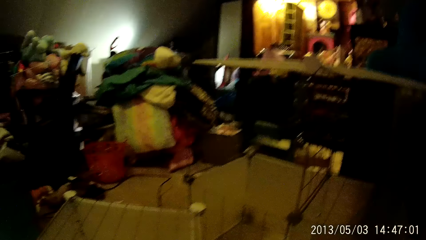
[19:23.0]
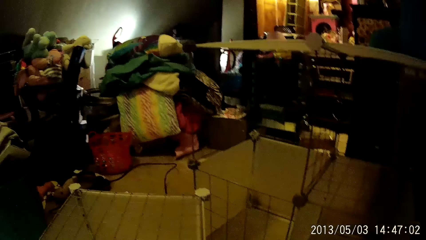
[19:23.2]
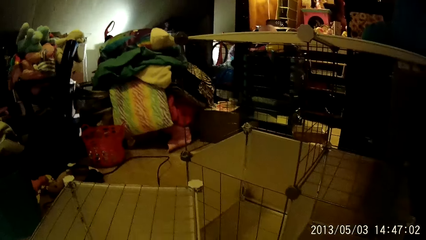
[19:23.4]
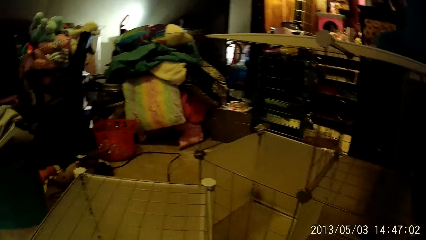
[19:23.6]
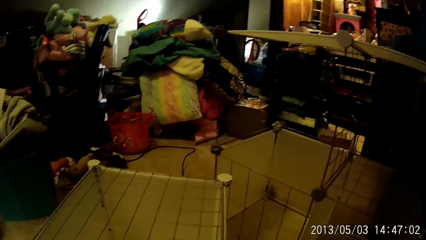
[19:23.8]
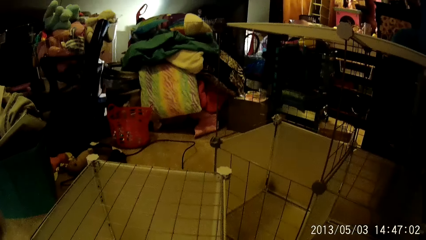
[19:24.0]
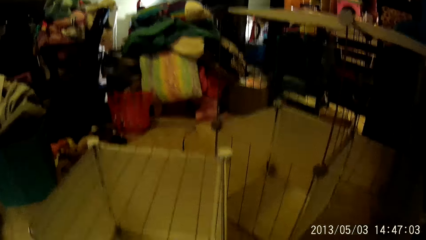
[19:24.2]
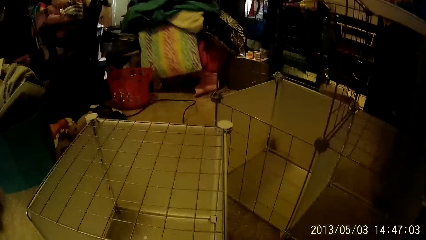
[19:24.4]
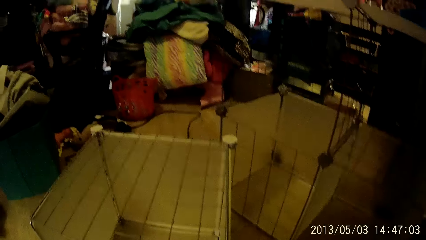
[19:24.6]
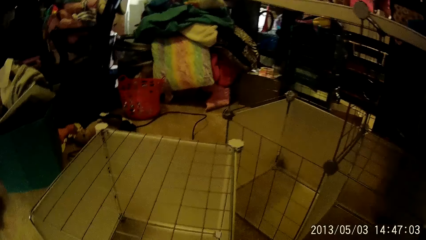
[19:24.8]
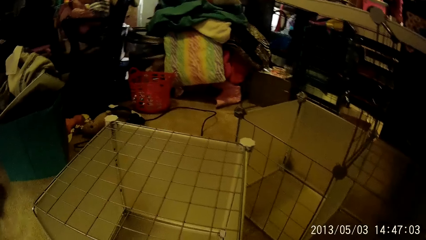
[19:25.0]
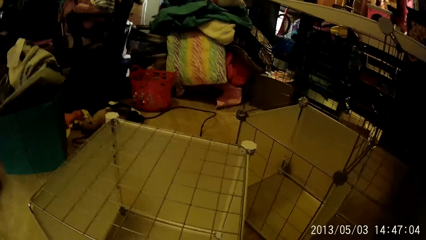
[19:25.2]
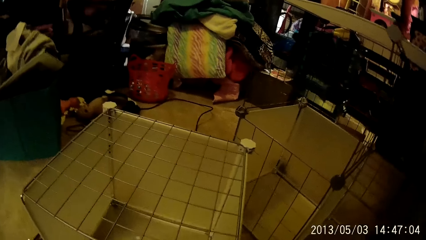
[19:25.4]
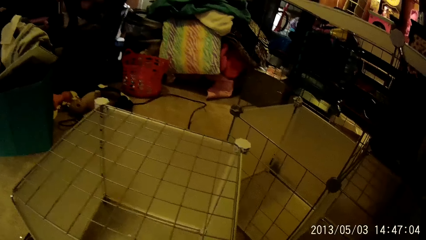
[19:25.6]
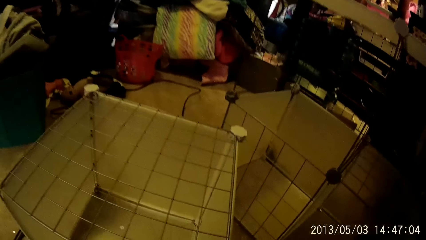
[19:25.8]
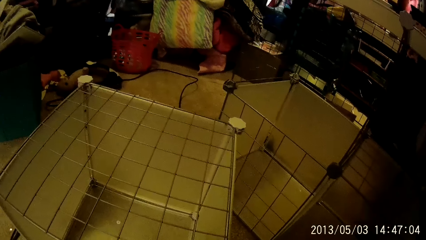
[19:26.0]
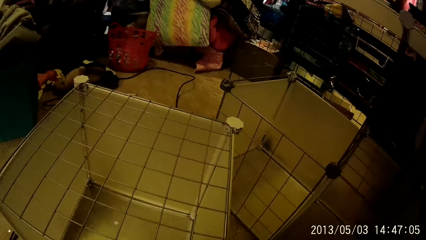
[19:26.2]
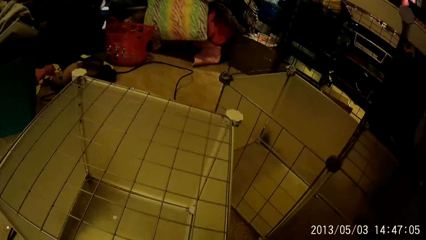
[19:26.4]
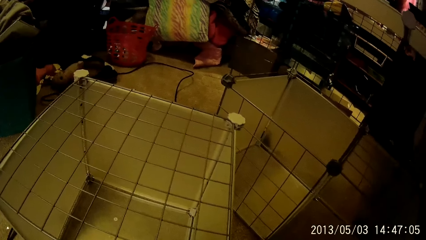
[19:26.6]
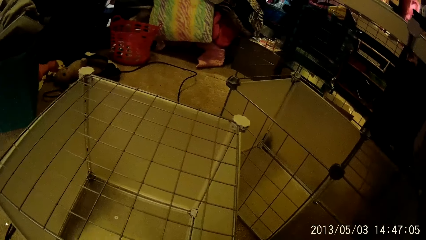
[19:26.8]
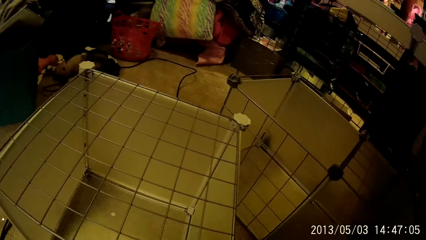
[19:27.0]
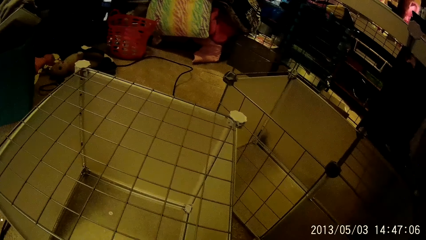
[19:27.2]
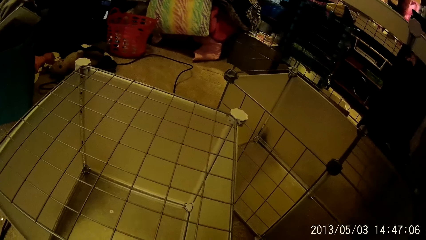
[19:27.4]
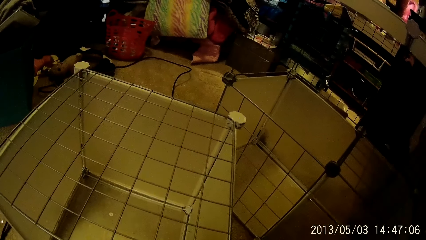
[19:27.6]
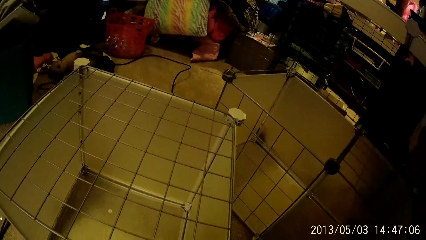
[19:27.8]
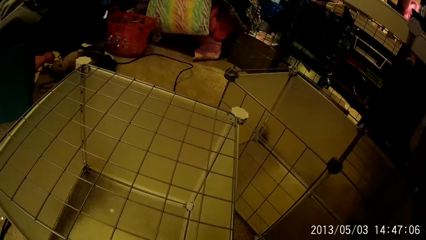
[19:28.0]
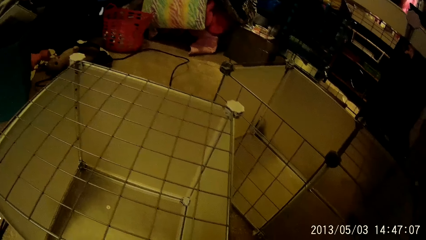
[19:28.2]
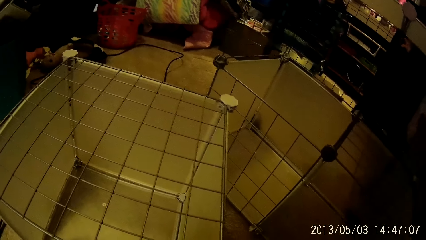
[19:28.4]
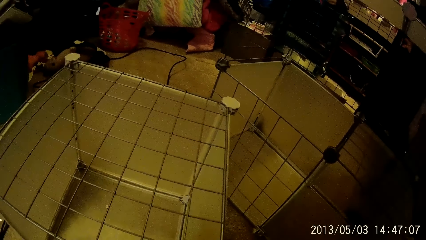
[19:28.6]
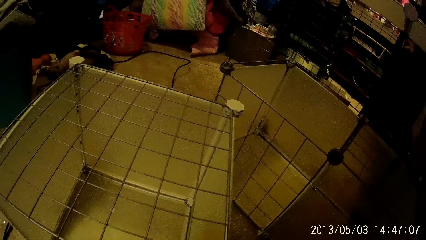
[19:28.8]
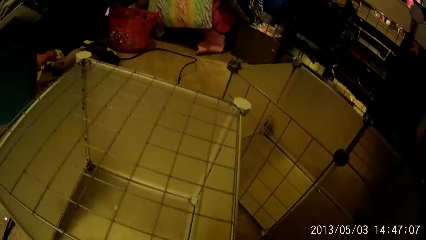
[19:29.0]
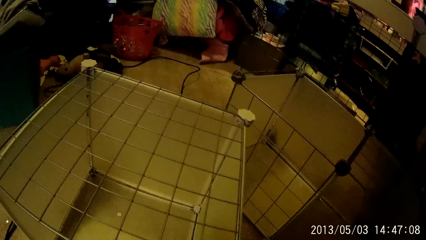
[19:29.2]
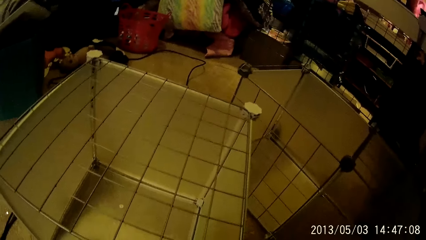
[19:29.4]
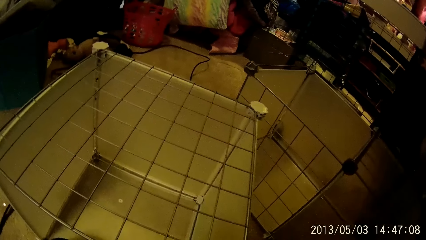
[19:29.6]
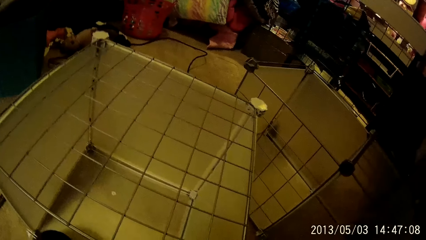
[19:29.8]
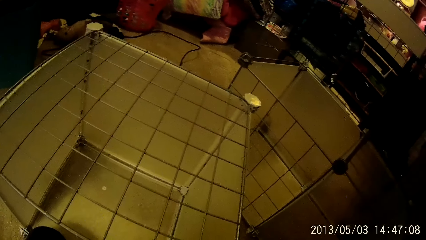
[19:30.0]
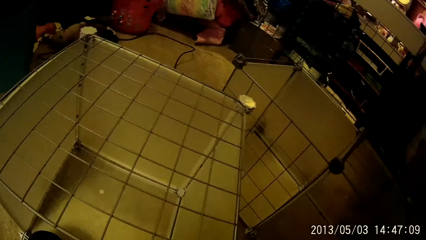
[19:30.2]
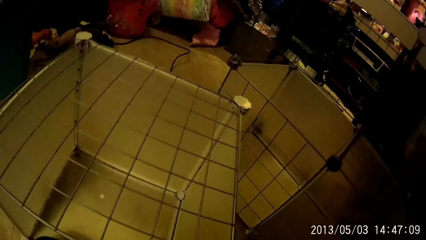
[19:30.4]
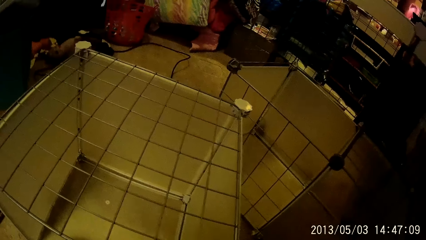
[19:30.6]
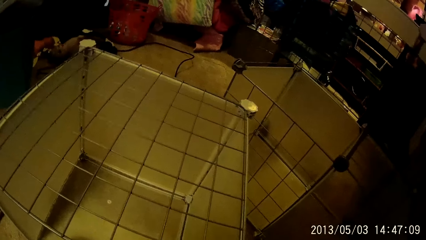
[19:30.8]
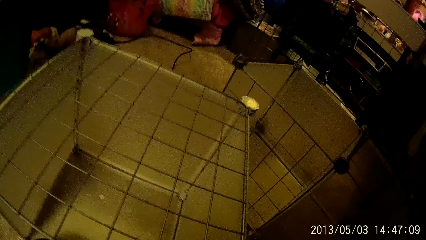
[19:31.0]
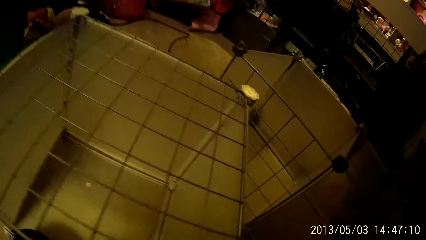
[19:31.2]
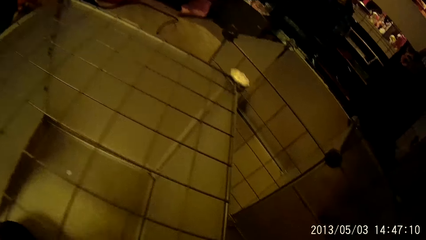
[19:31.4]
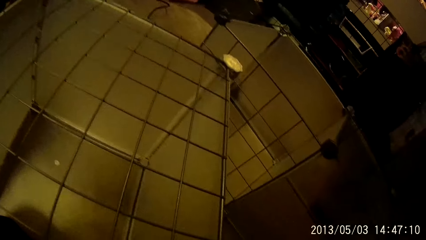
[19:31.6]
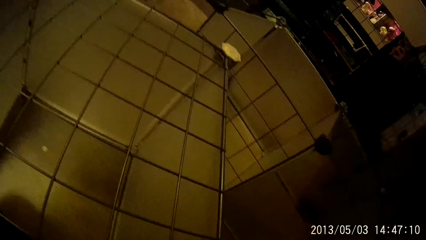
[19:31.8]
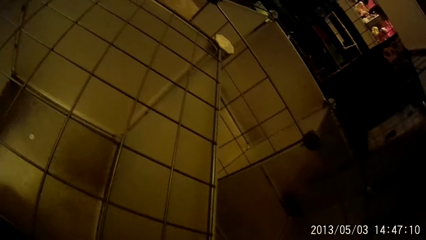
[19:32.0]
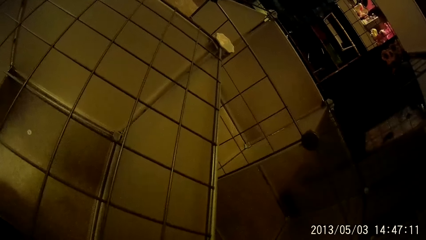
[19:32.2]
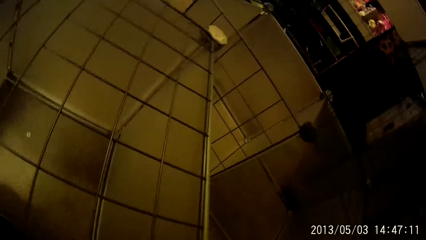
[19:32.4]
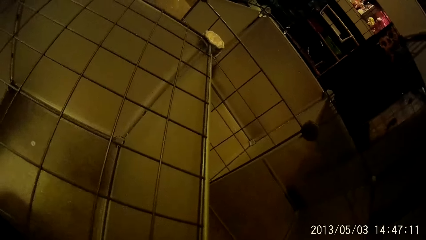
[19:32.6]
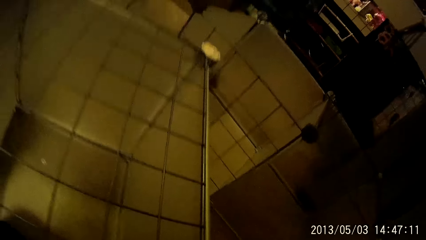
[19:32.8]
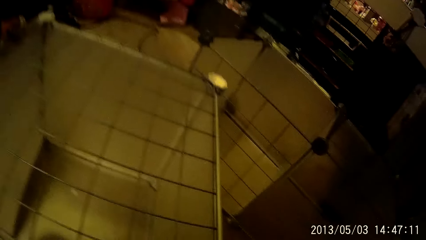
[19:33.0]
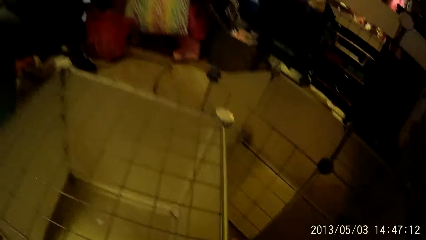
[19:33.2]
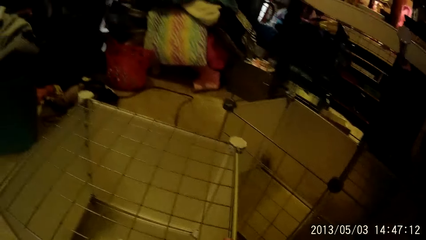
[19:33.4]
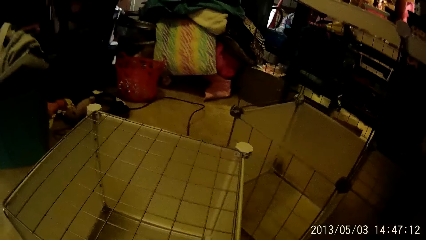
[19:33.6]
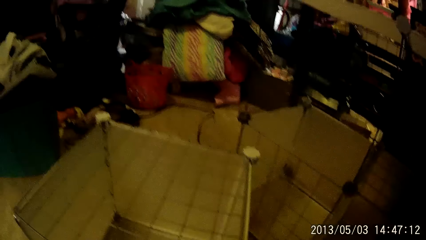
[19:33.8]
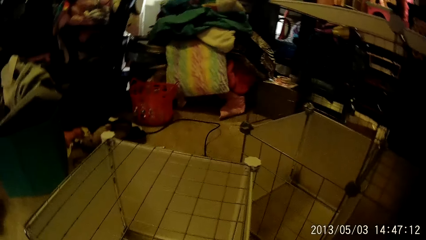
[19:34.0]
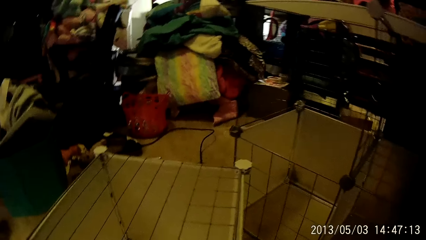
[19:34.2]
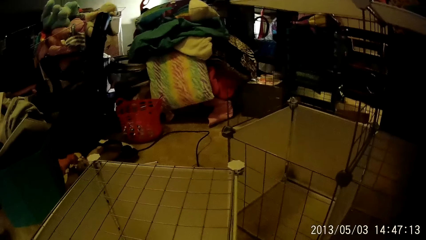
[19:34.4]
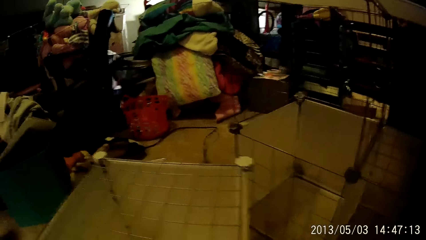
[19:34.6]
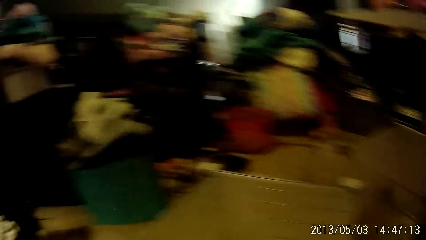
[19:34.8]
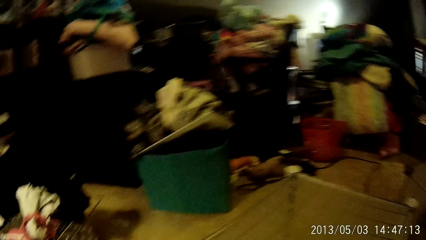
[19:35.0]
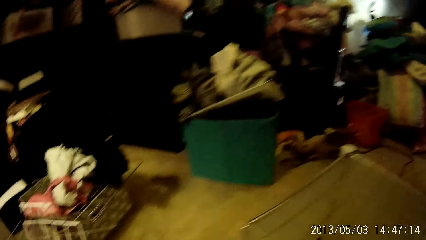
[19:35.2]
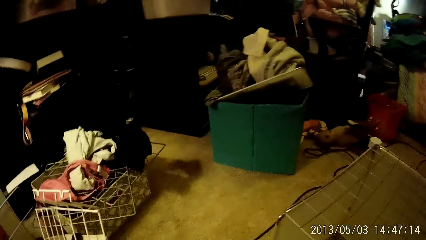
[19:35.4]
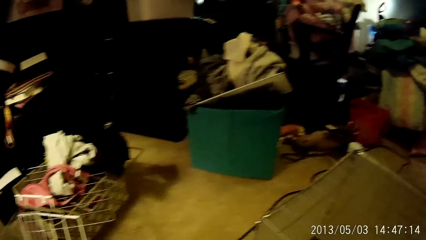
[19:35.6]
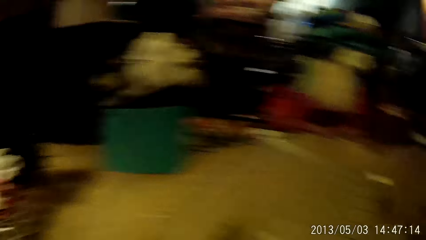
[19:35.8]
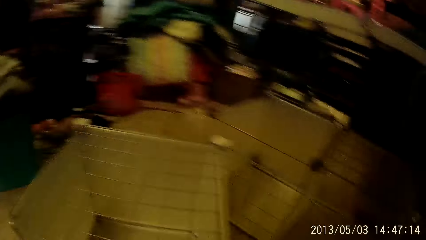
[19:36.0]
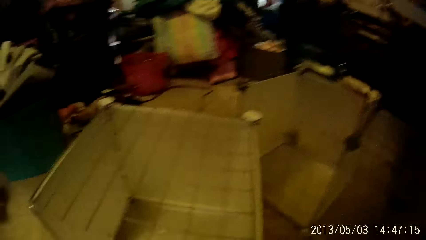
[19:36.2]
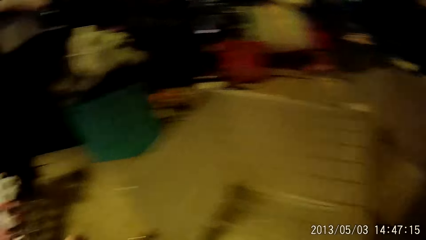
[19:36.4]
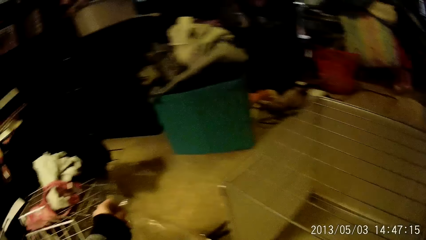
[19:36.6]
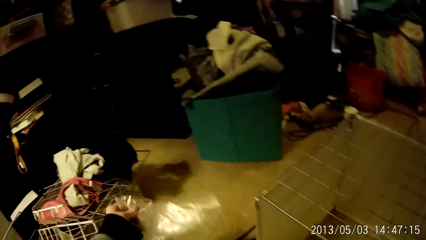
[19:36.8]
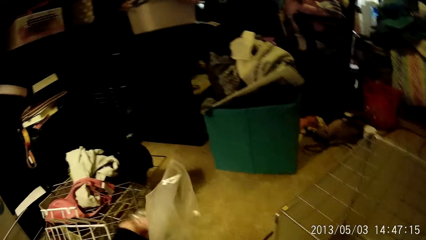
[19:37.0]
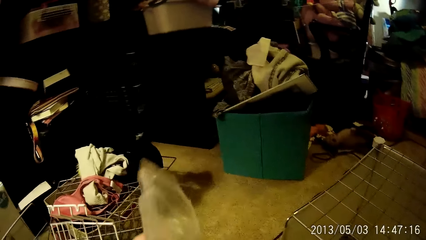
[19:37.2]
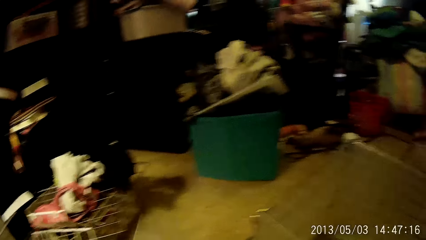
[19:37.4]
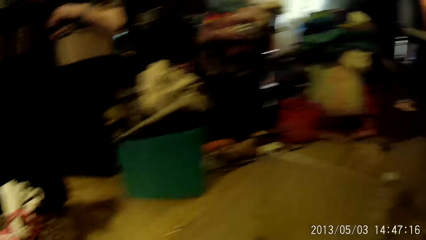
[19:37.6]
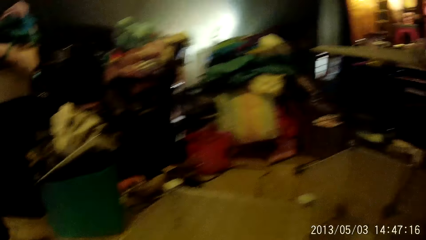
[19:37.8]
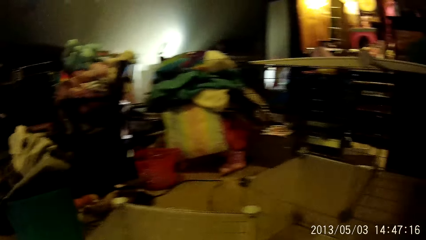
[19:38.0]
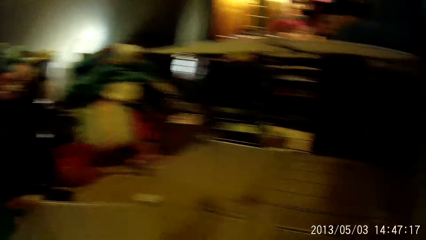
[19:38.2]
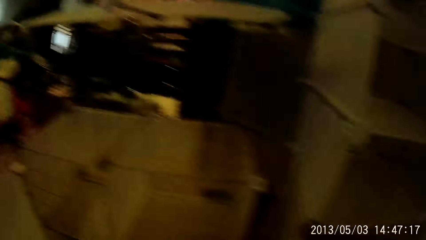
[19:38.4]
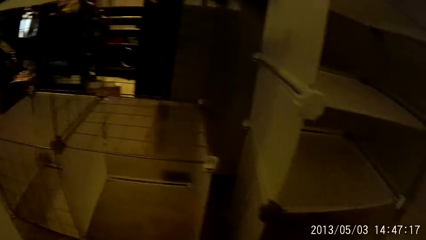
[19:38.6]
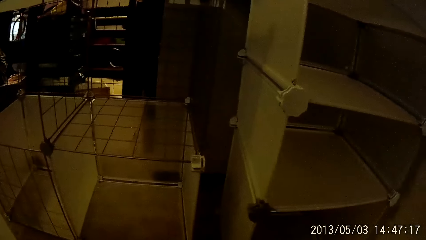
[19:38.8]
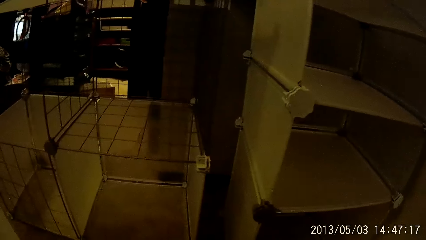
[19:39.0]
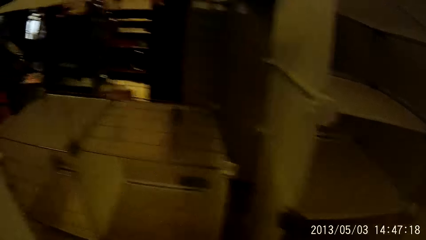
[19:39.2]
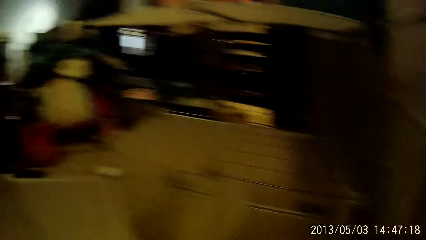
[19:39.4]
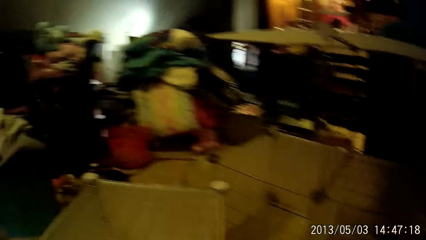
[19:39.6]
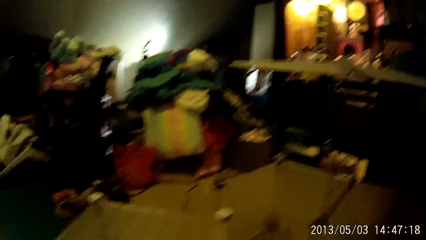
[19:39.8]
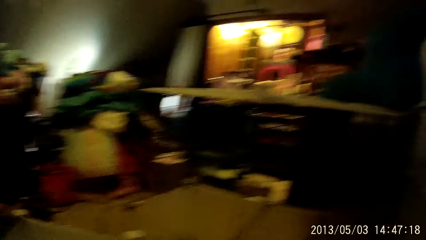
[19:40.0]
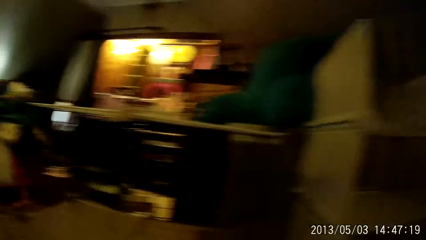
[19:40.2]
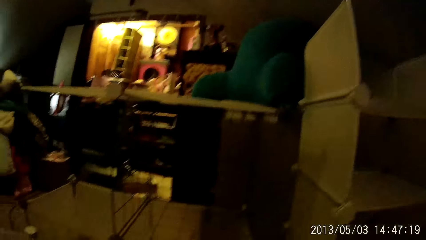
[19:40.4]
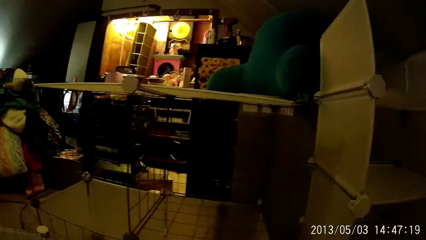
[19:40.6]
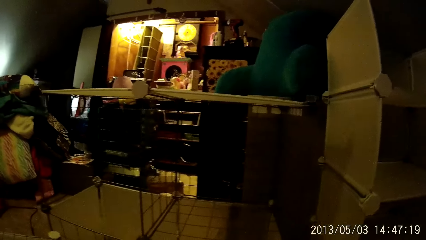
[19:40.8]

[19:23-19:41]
The camera wearer looks around. He flips a transparent sack with his left hand. He picks up a nylon paper. He looks around.
